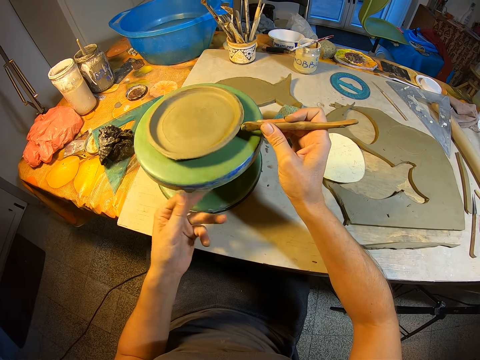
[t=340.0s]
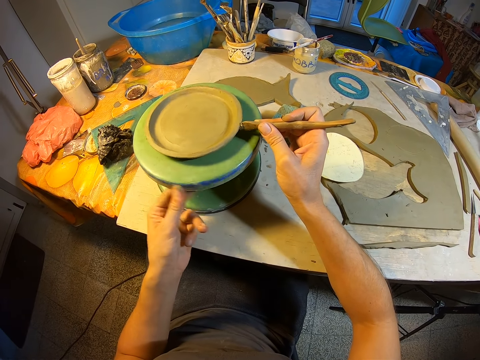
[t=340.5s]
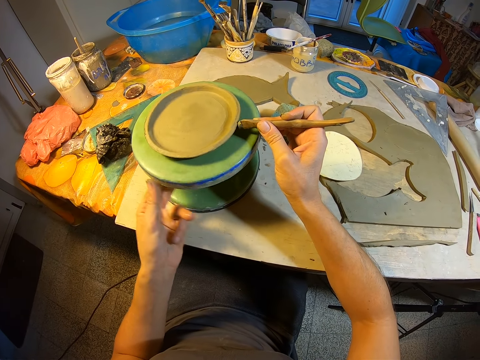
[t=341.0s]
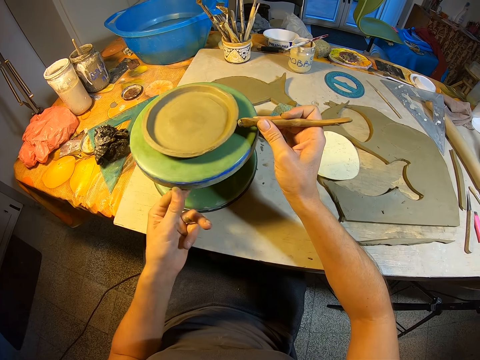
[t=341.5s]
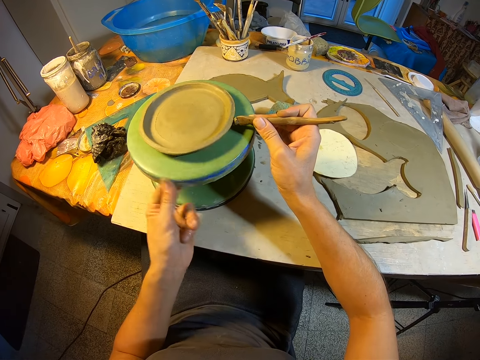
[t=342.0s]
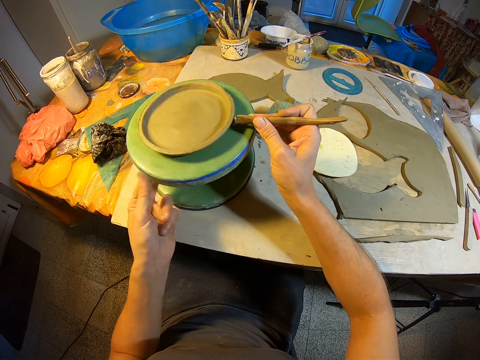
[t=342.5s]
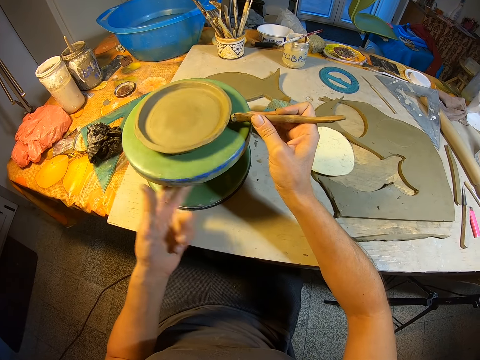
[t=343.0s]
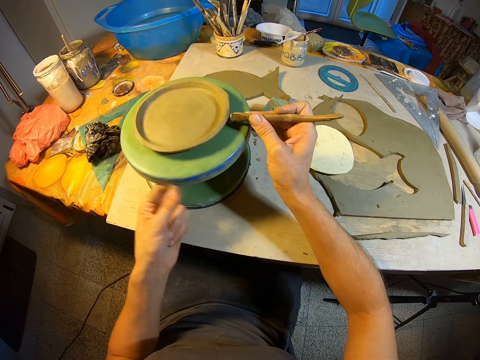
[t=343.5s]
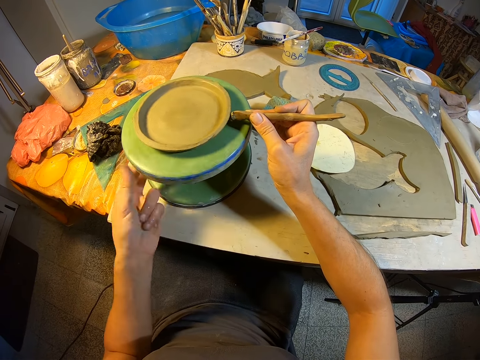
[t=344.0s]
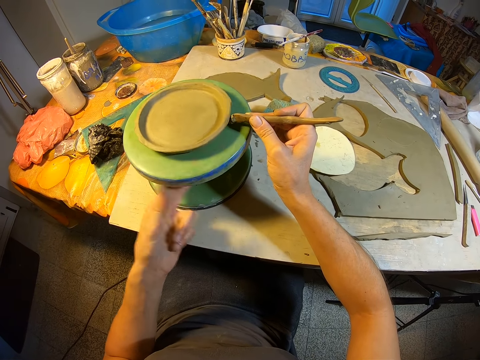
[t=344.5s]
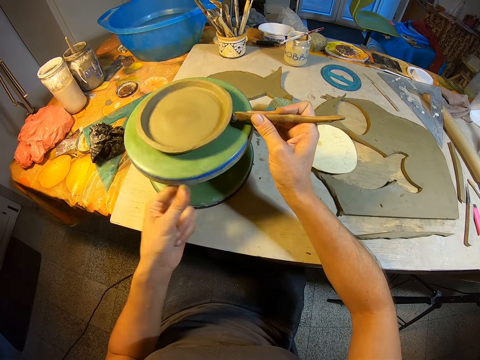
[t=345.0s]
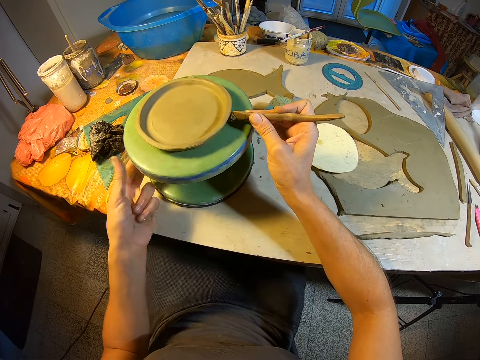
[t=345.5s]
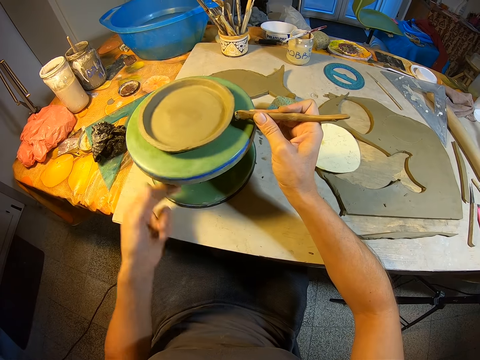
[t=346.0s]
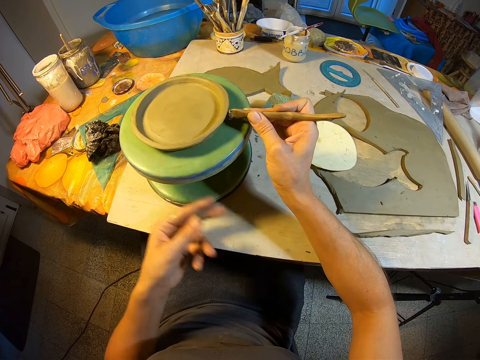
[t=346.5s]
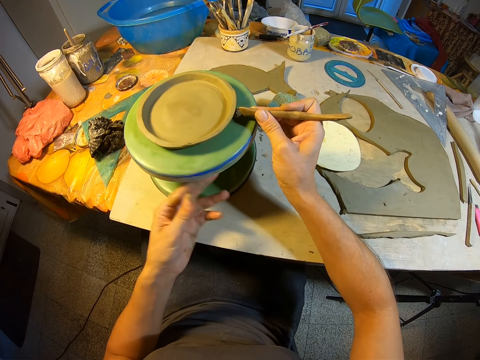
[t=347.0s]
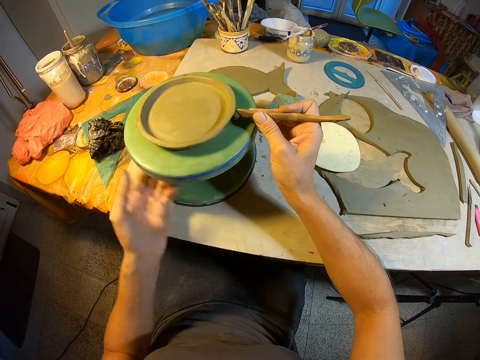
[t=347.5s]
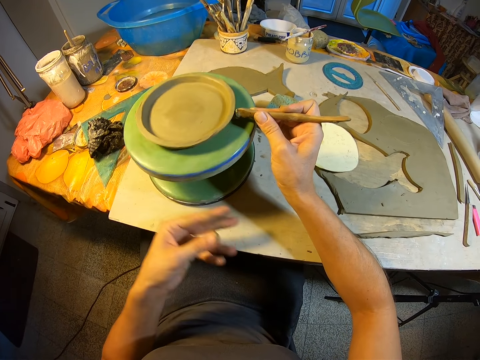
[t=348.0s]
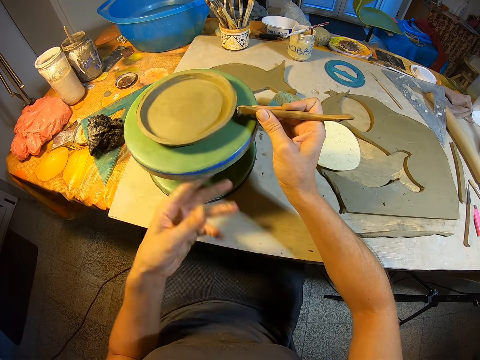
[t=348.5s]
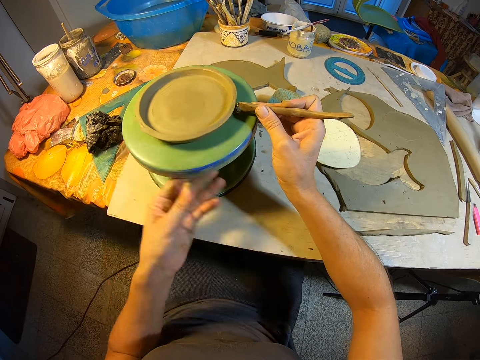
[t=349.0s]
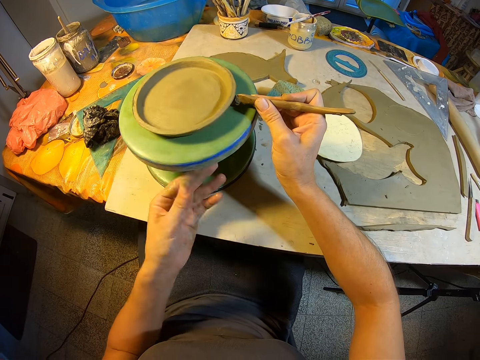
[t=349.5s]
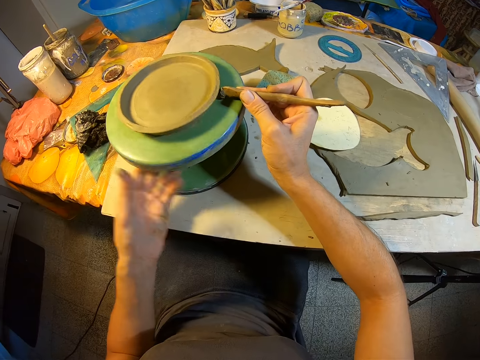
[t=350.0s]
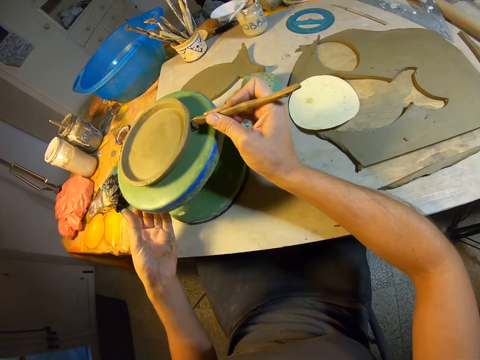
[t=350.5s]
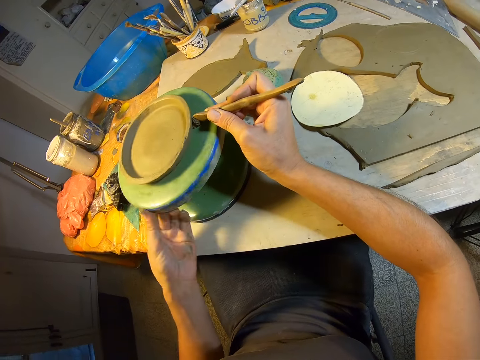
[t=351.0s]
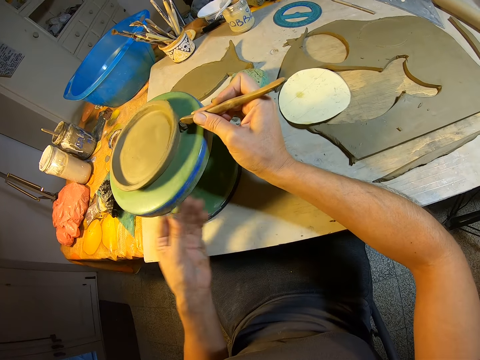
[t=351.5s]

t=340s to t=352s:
The camera wearer rotates the stand of the clay plate.

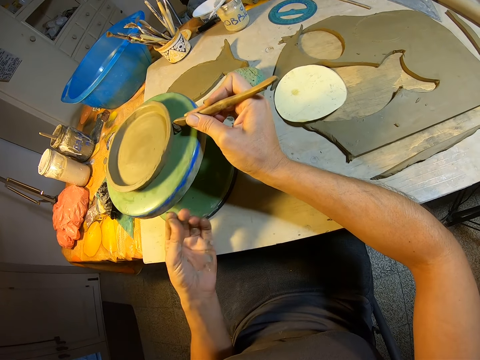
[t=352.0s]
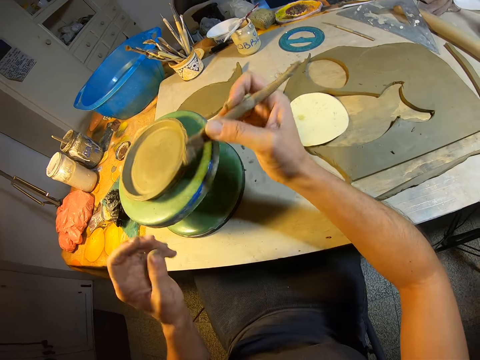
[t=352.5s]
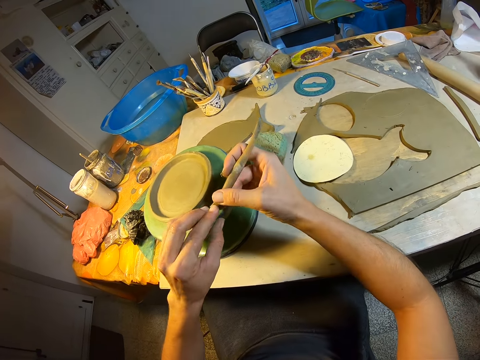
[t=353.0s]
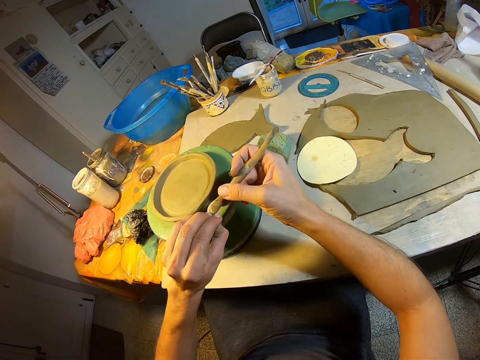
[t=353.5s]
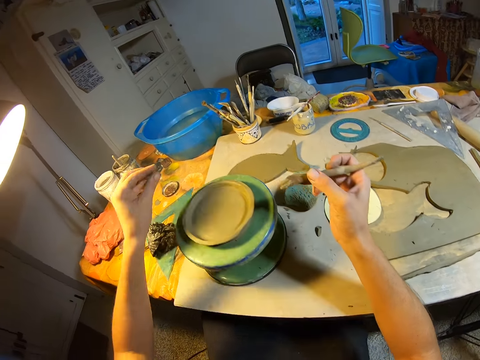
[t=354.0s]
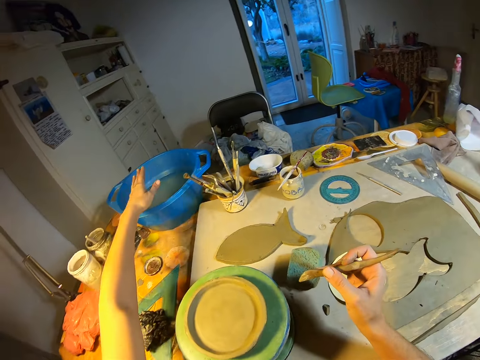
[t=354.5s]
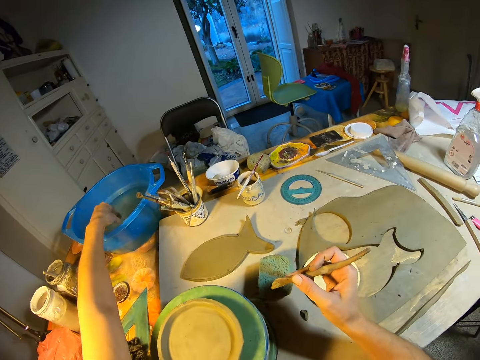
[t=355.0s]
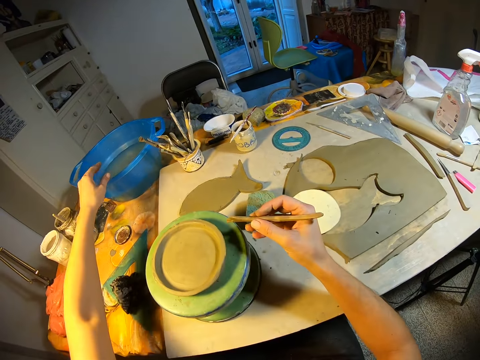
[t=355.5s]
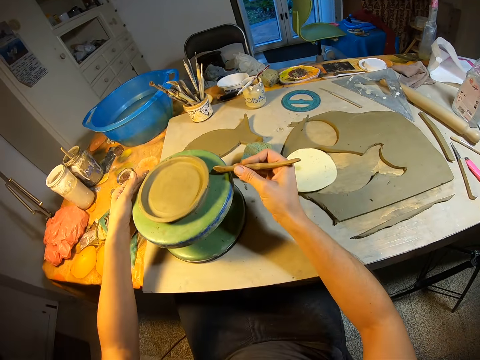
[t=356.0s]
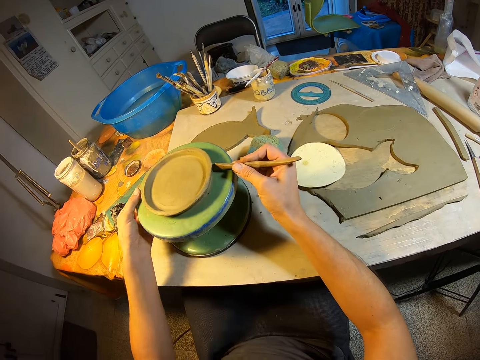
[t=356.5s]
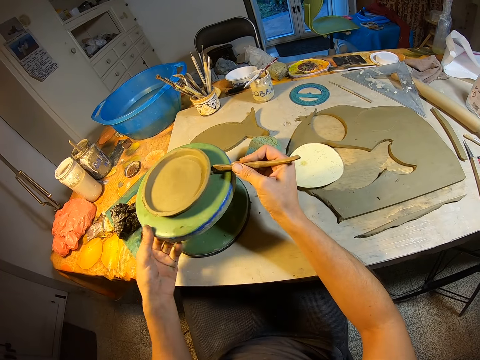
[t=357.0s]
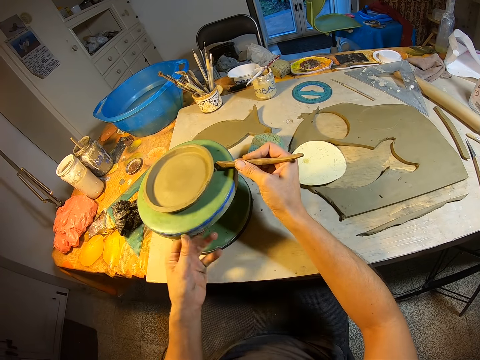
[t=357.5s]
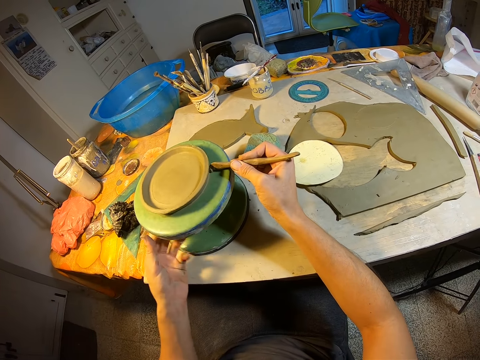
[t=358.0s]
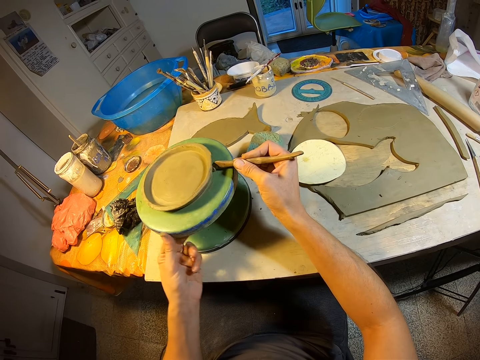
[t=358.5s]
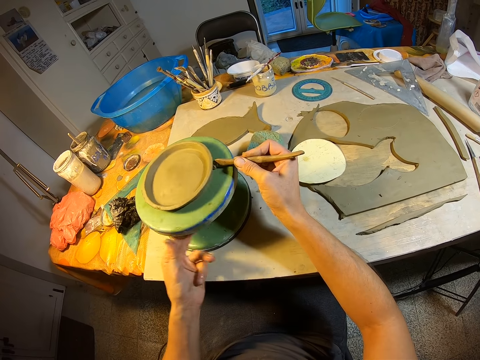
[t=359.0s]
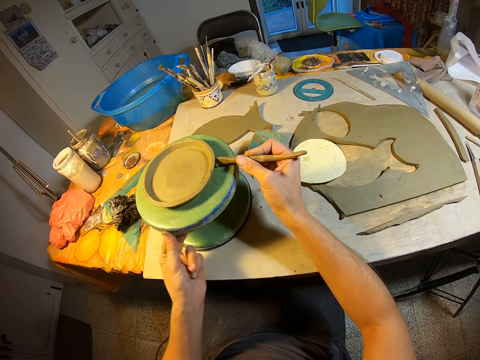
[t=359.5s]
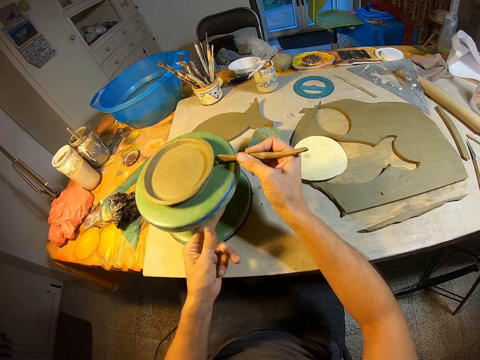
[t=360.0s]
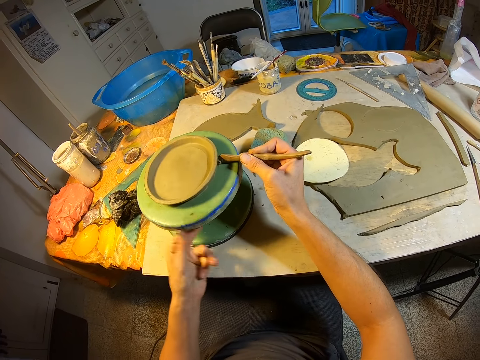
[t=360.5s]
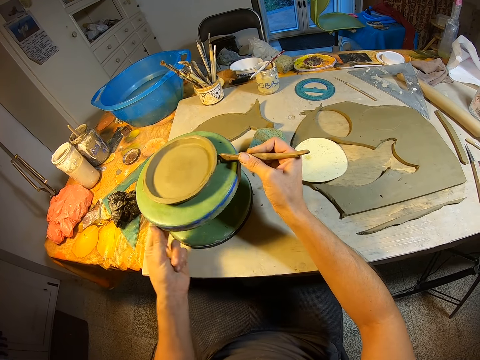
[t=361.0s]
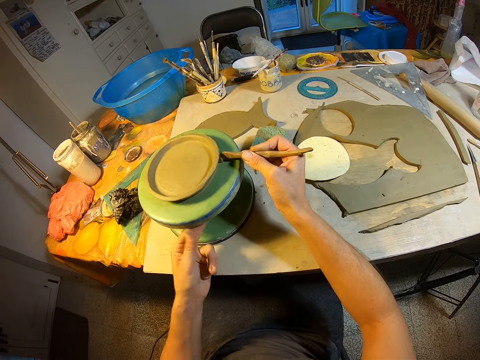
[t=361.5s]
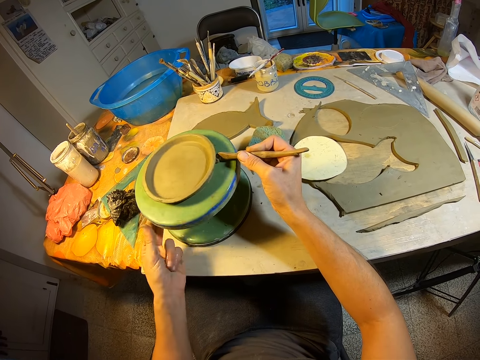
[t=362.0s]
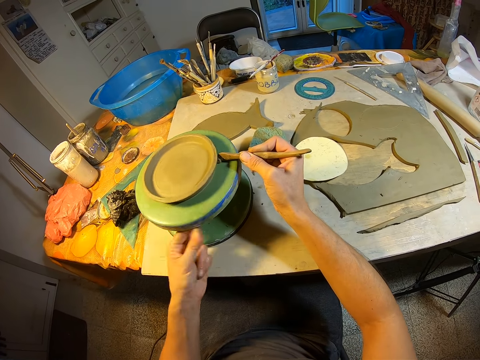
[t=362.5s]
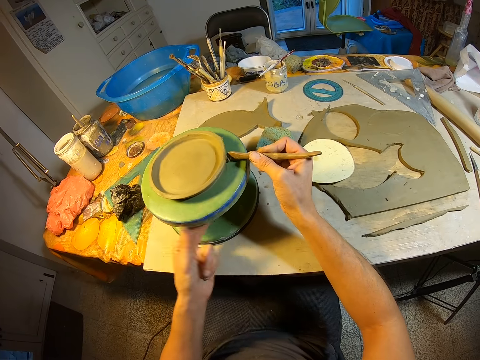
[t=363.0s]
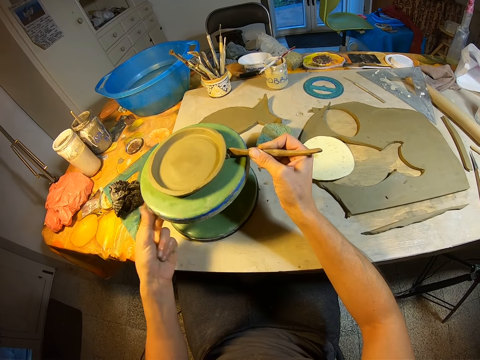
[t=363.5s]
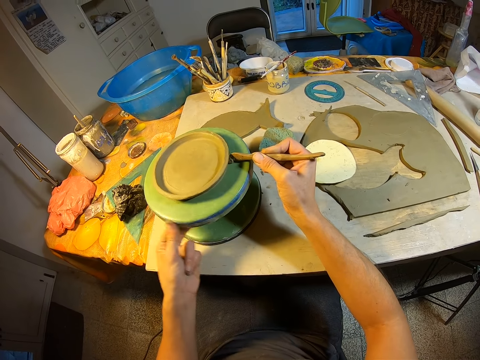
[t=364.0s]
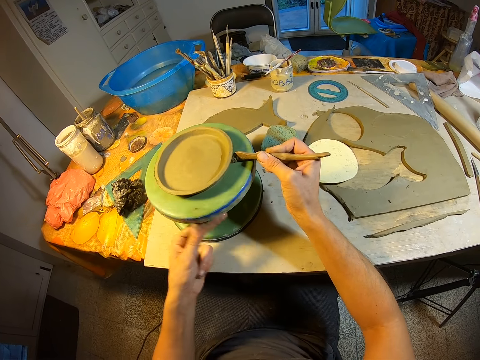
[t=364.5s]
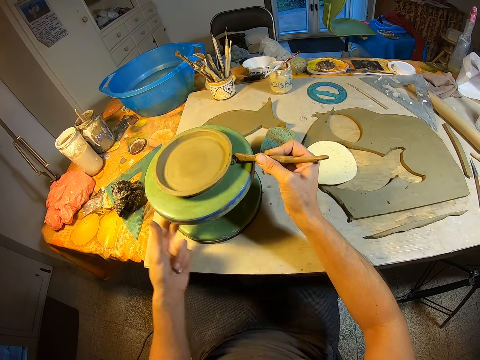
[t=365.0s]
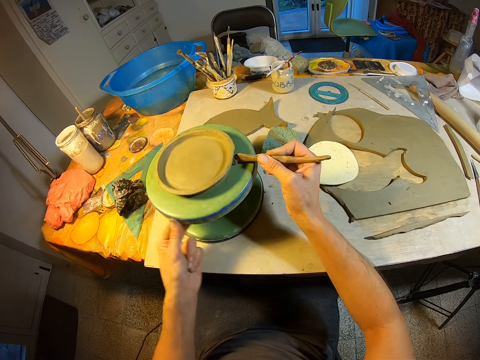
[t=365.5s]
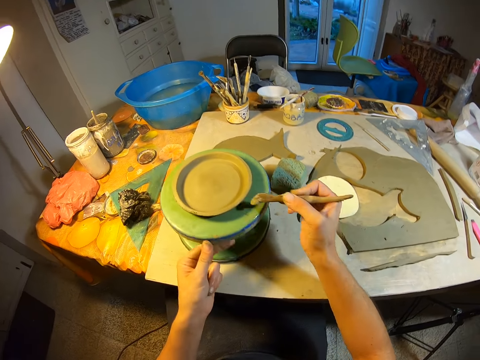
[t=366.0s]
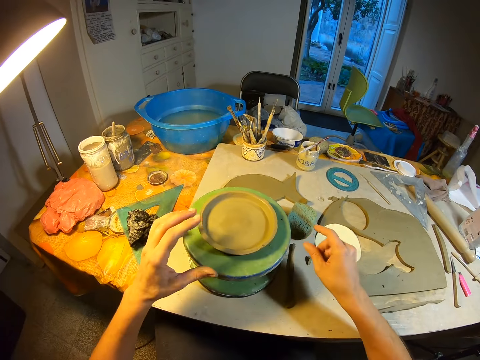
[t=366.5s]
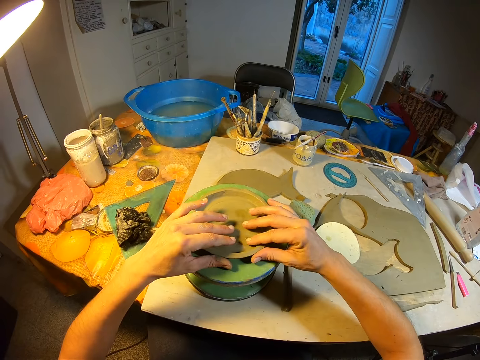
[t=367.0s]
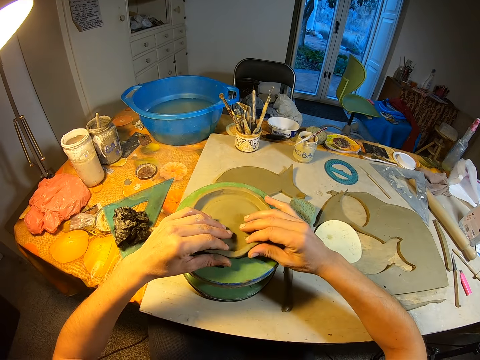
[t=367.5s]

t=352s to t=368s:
The camera wearer removes clay from the clay knife or wooden molding stick in her right hand with her left hand. She dips her left hand into the bowl of water on the table. She holds the revolving seat on the table with her left hand. She places the clay knife at the edge of the clay mold on the revolving seat on the table with her right hand. She rotates the revolving seat on the table with her left hand. She shapes the clay plate with the wooden molding stick. She drops the clay knife from her right hand to the table. She lifts the clay mold on the revolving seat on the table with both hands.
